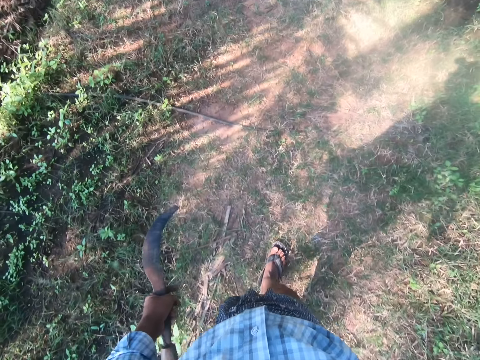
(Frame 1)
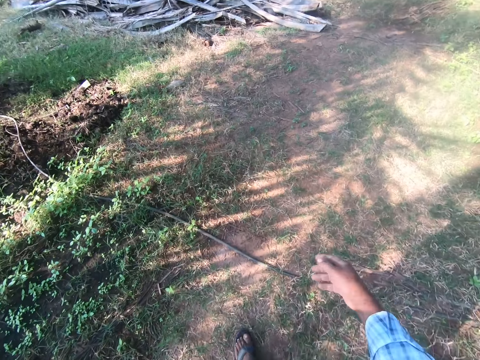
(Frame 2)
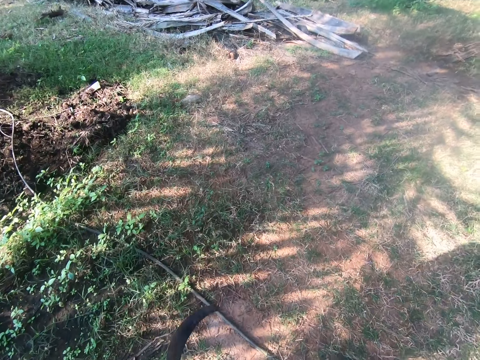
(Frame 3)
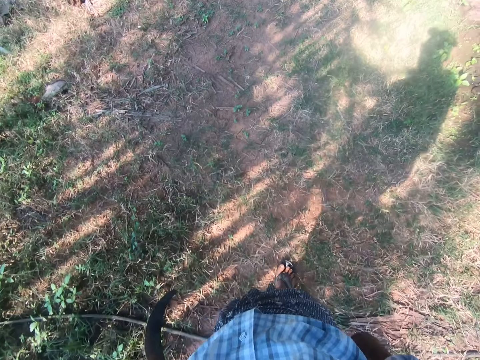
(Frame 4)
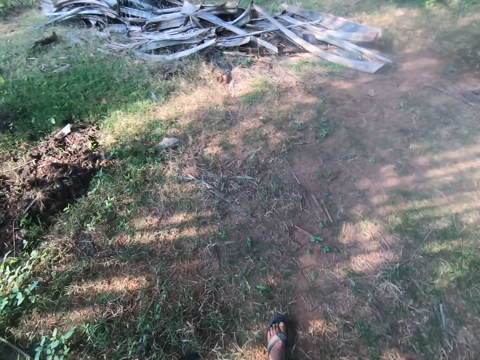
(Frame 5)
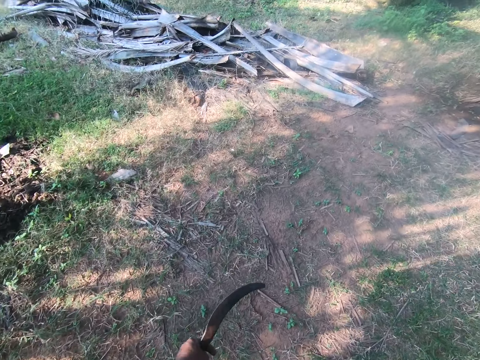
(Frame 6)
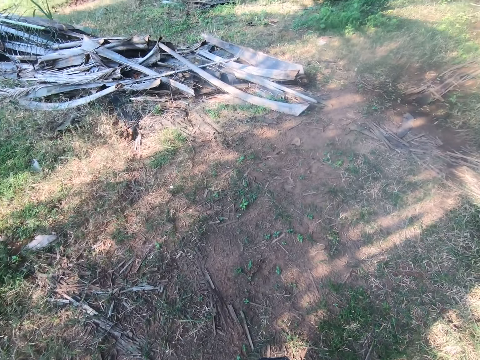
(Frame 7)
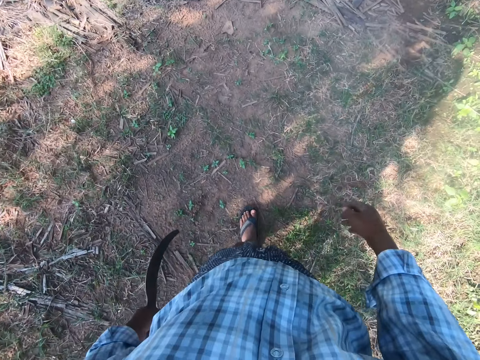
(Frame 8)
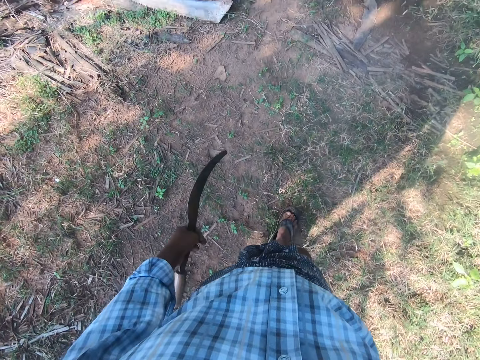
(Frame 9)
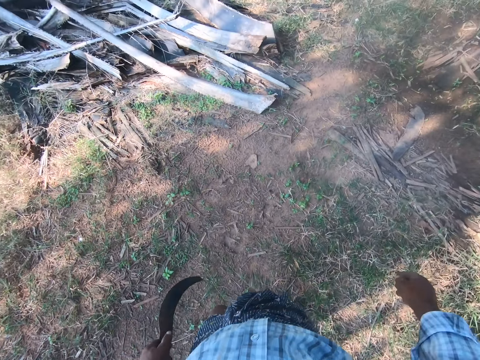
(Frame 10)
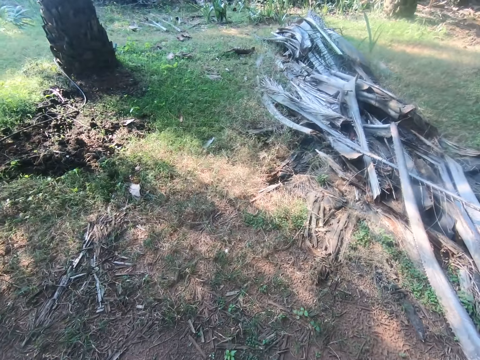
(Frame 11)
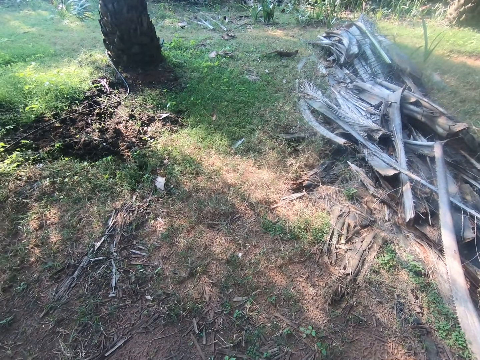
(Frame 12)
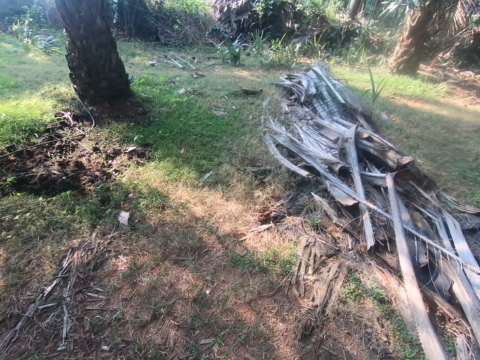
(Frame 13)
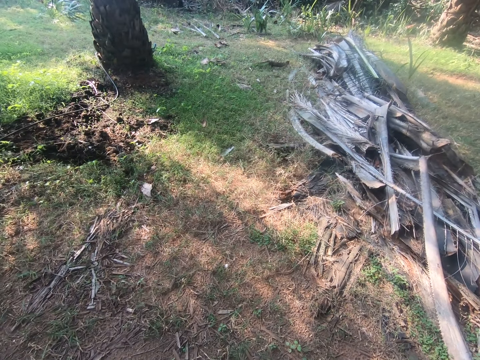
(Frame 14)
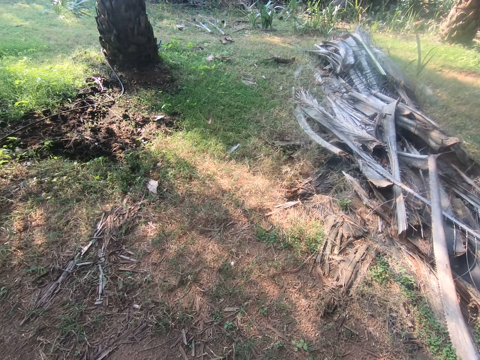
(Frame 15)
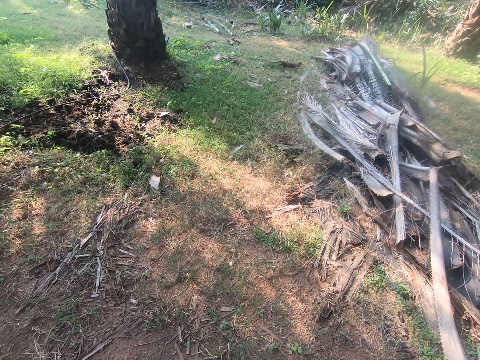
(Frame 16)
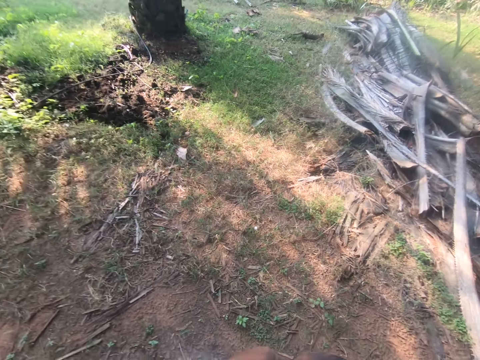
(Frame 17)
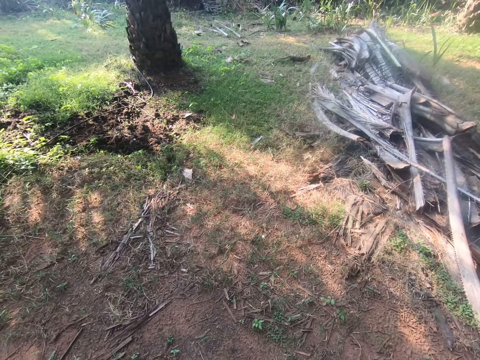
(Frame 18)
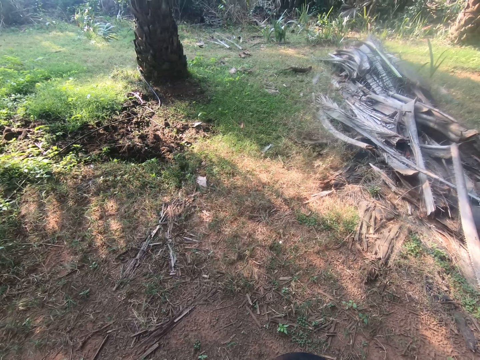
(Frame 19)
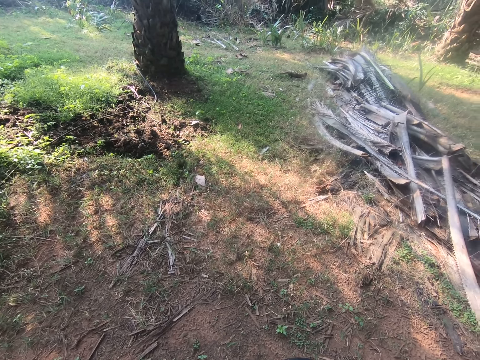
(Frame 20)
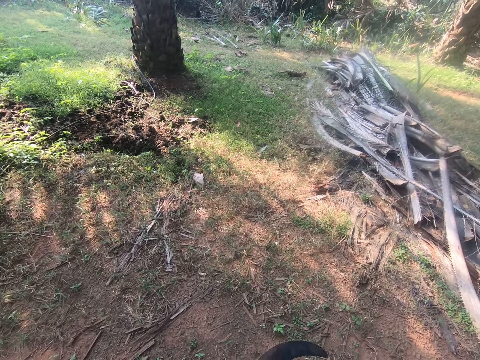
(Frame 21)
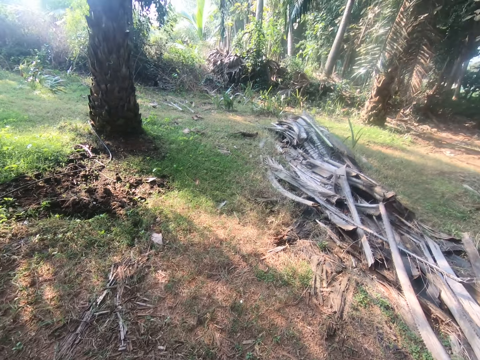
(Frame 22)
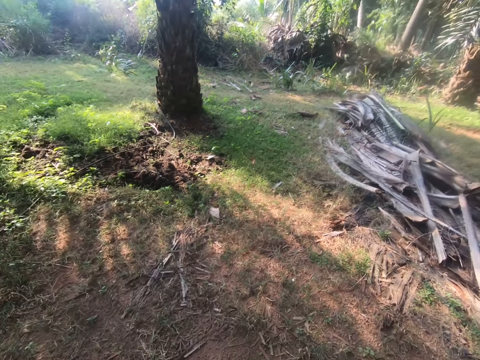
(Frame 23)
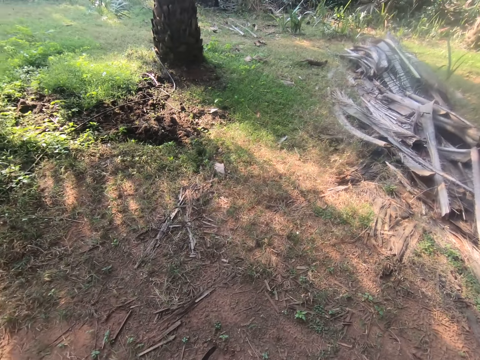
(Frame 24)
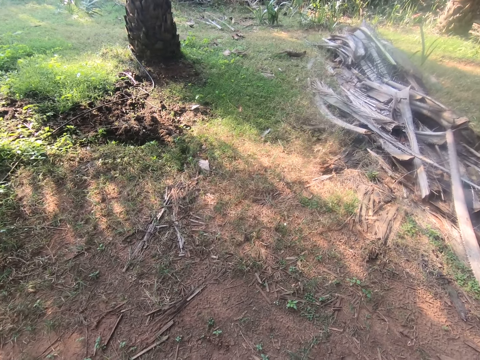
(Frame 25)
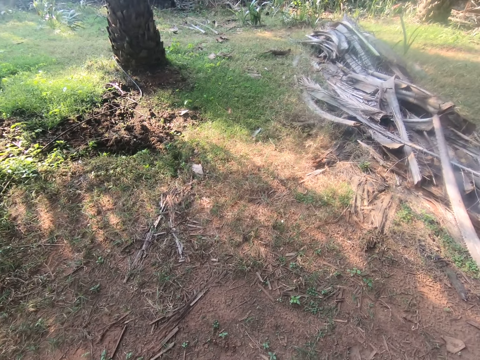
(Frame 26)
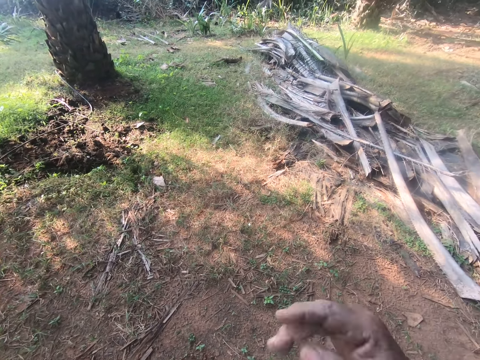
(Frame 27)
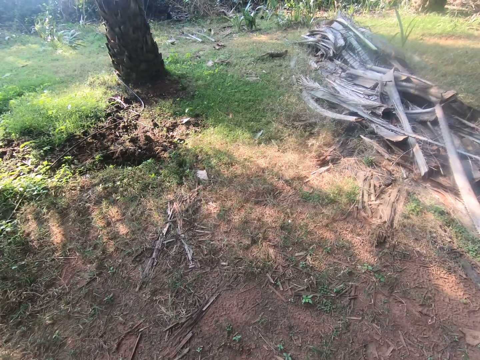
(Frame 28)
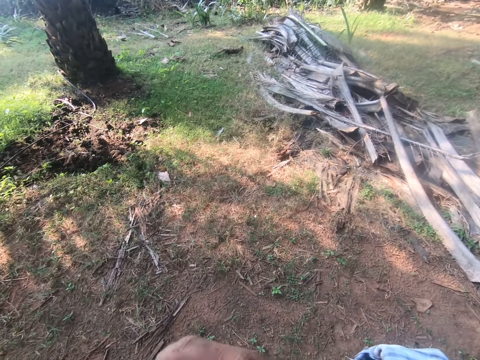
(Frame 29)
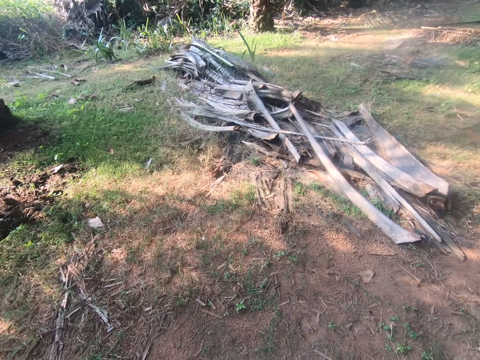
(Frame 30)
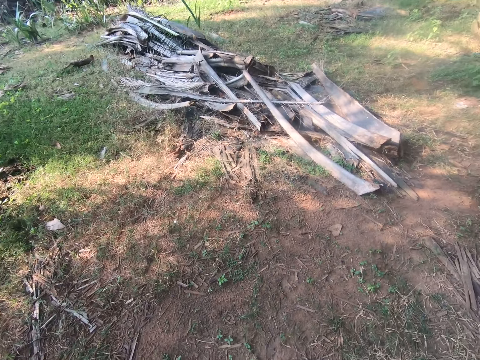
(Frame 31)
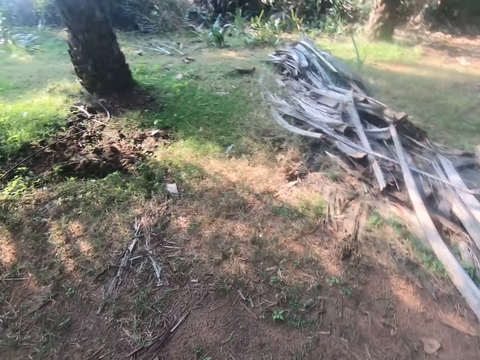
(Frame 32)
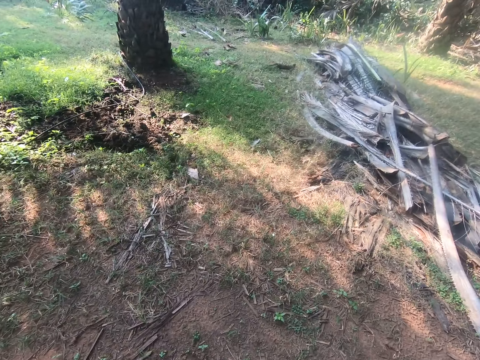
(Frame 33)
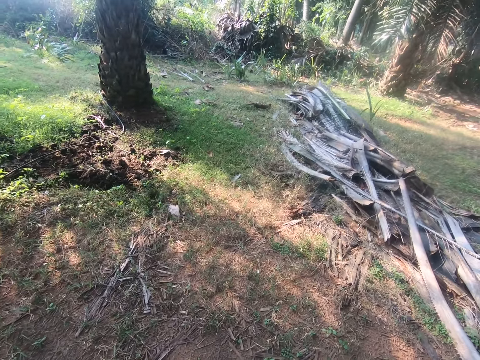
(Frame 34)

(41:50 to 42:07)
The camera wearer walks away from the heap of palm fronds. They look around.

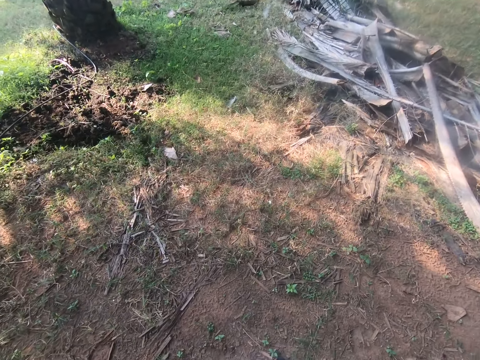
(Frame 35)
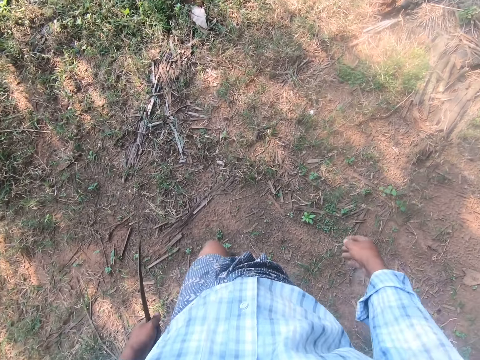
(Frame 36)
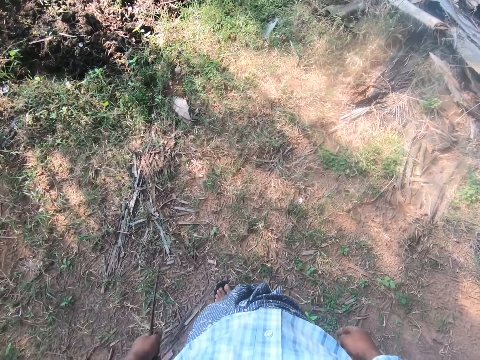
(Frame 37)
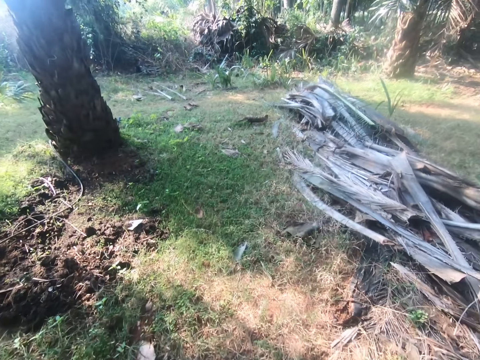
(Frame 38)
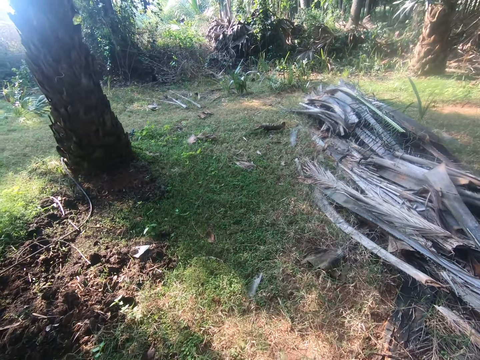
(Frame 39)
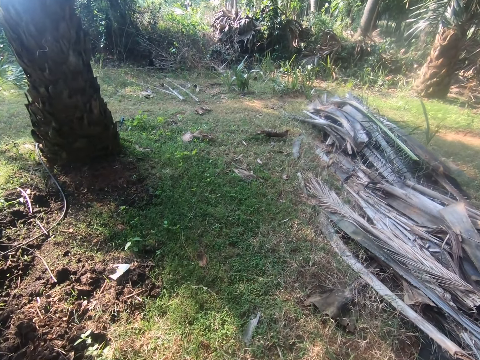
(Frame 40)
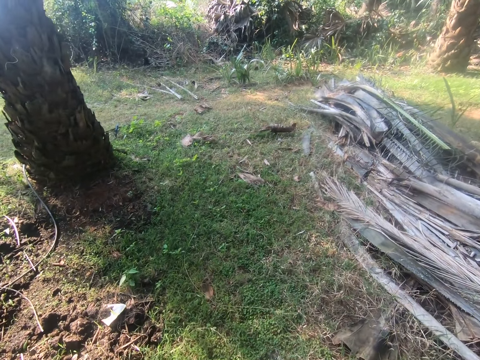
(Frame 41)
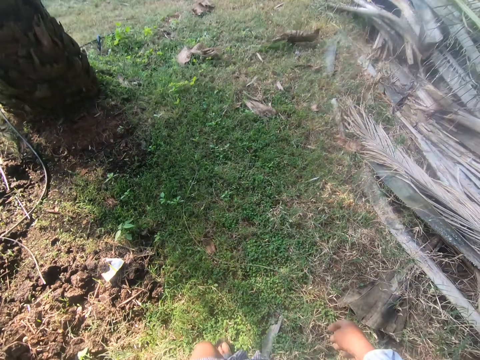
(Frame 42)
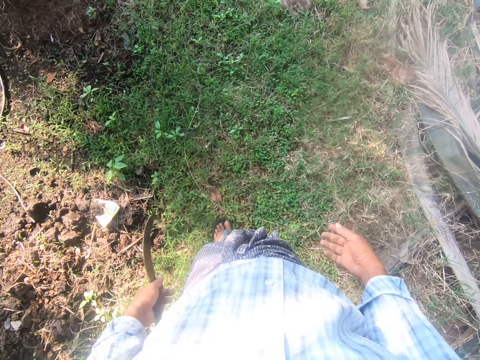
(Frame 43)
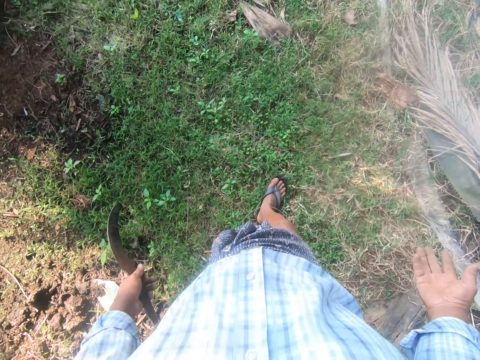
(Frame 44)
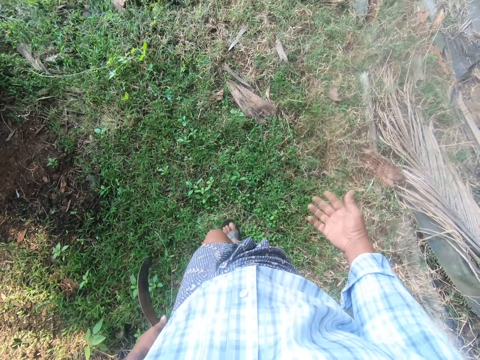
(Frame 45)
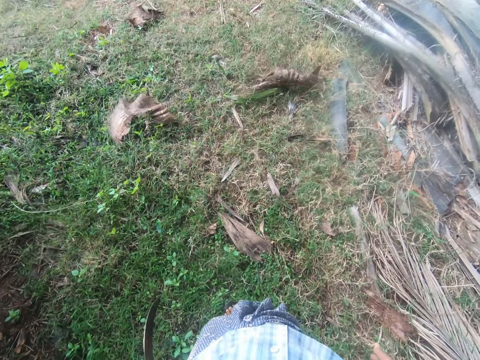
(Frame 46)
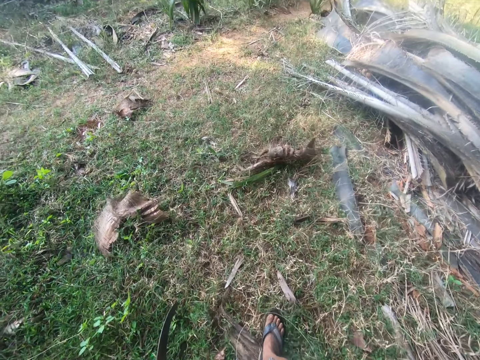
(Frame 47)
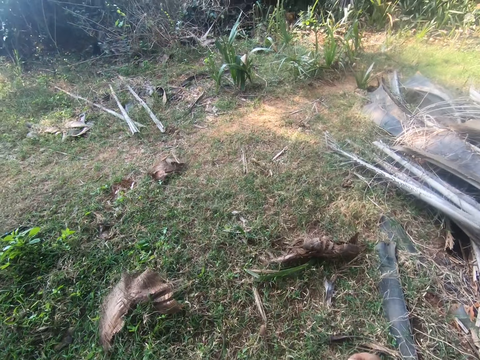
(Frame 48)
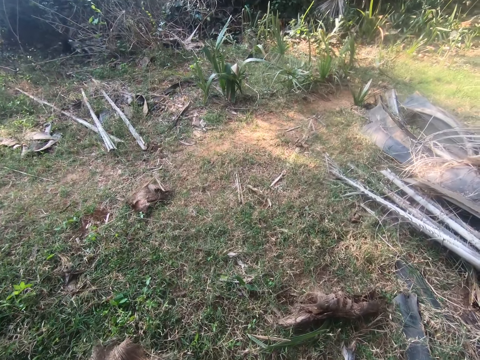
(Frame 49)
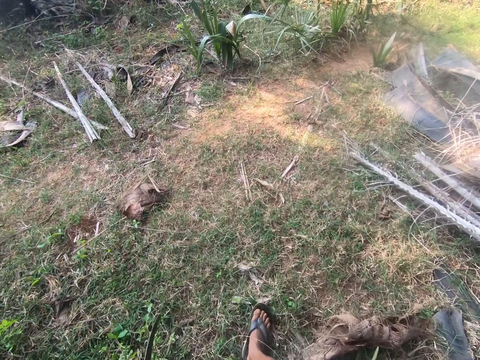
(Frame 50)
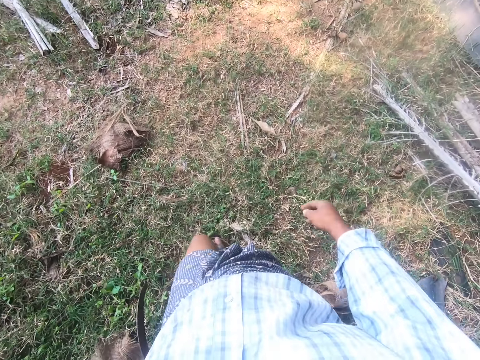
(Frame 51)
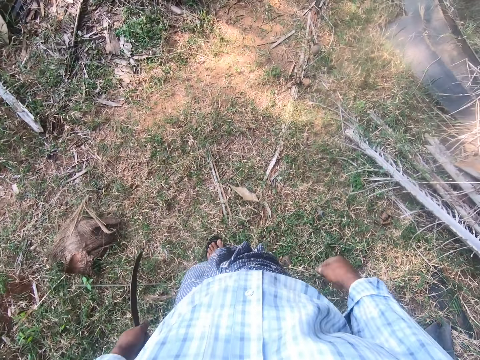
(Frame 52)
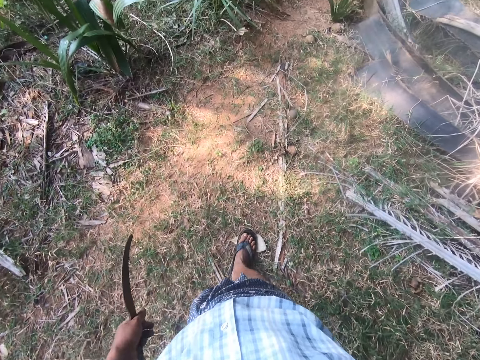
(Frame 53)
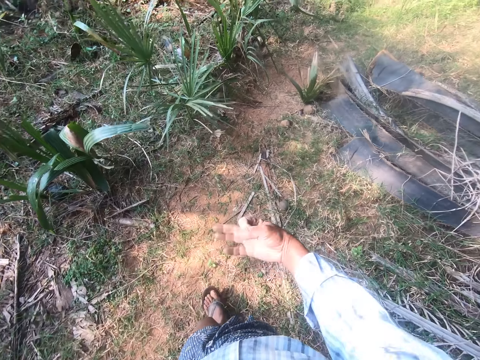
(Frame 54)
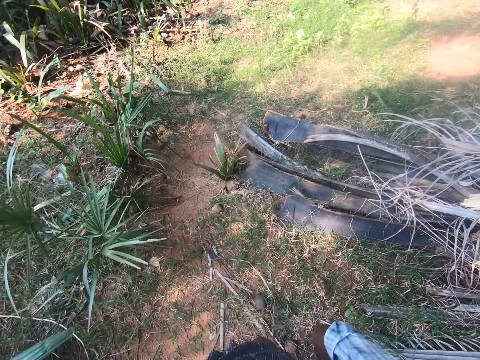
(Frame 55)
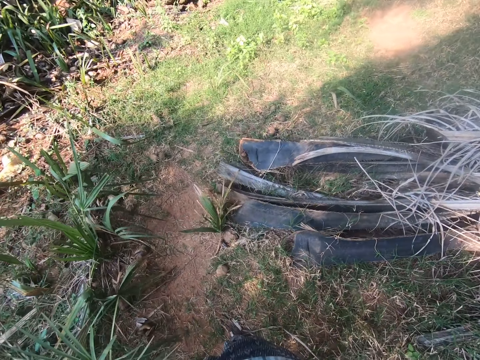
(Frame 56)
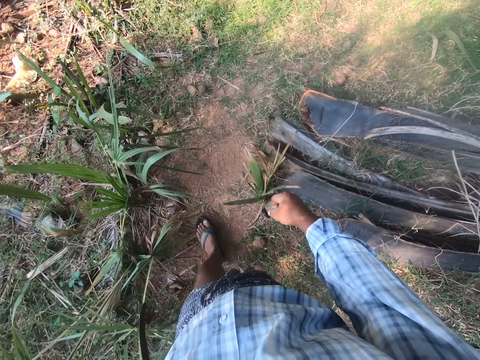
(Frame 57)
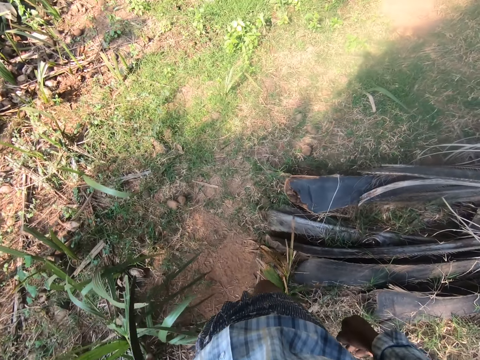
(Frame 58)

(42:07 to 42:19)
The camera wearer walks around.
